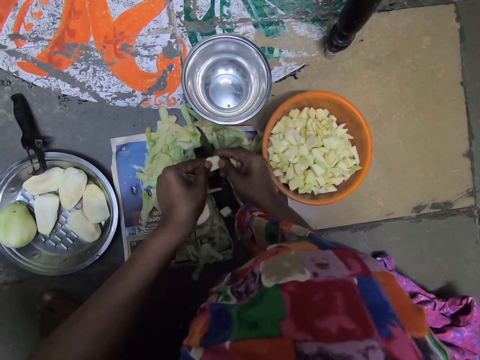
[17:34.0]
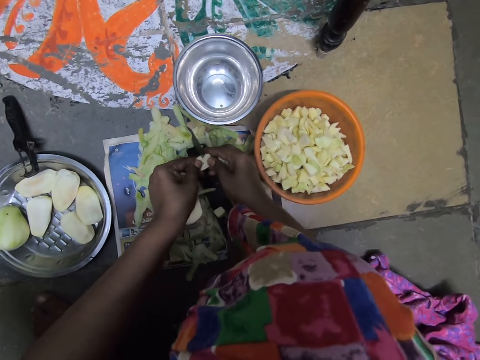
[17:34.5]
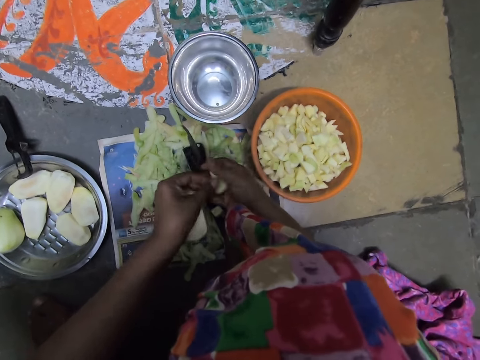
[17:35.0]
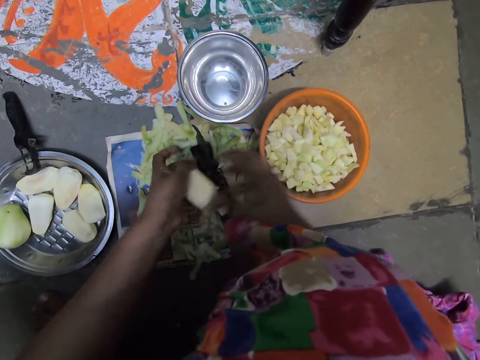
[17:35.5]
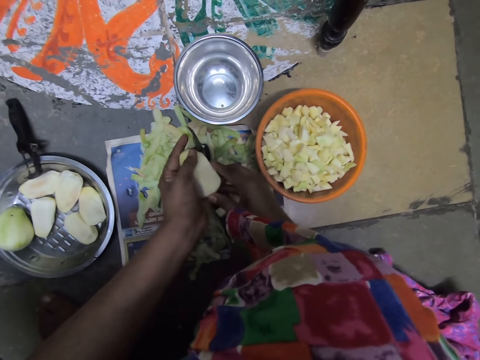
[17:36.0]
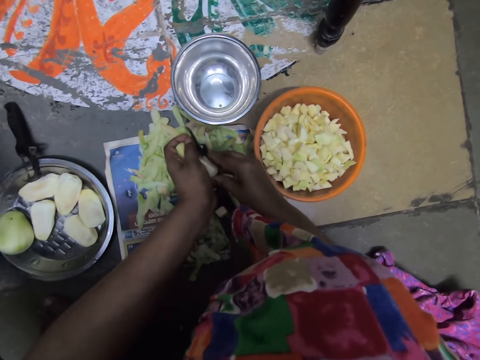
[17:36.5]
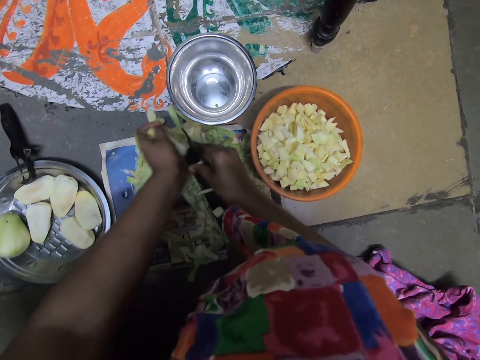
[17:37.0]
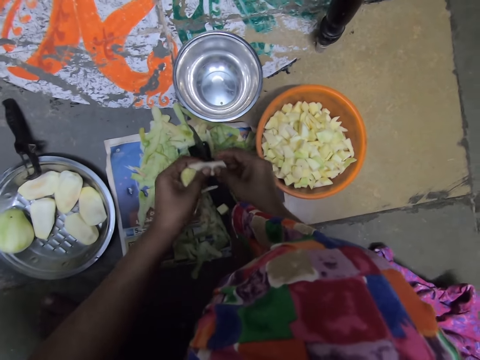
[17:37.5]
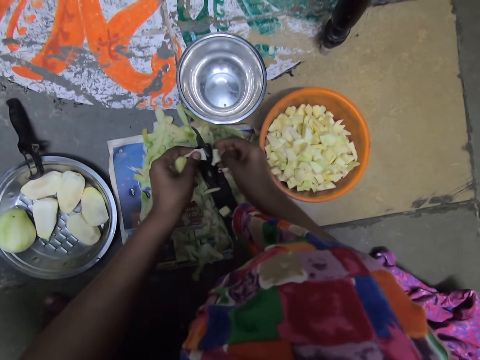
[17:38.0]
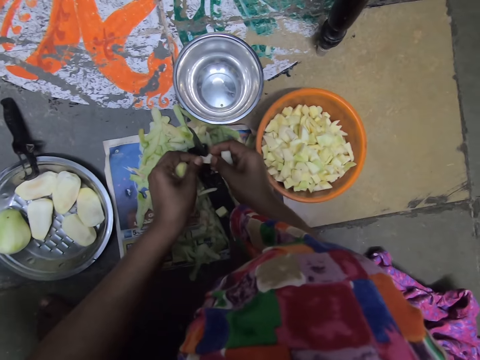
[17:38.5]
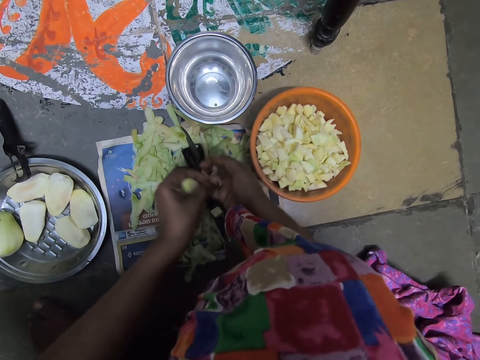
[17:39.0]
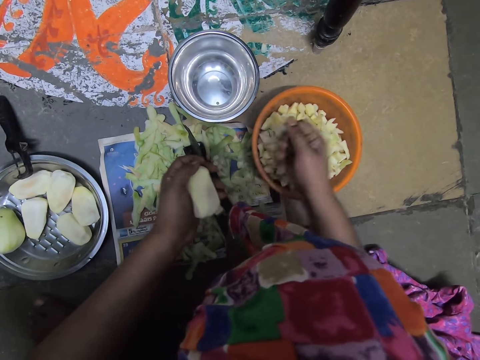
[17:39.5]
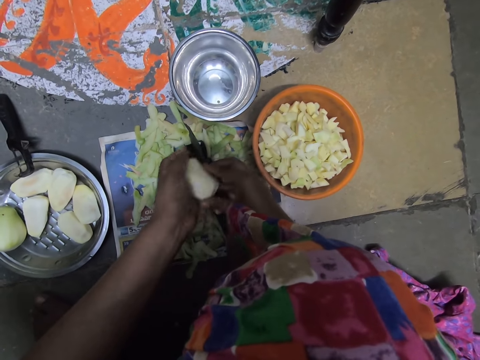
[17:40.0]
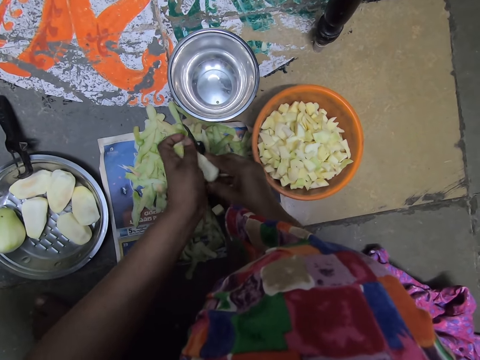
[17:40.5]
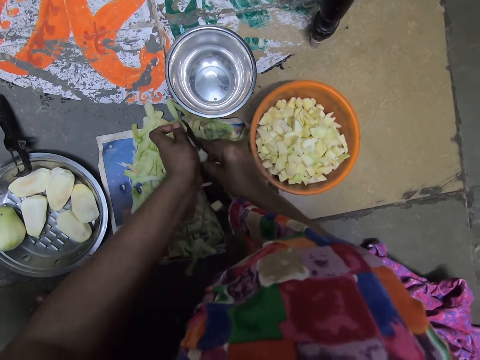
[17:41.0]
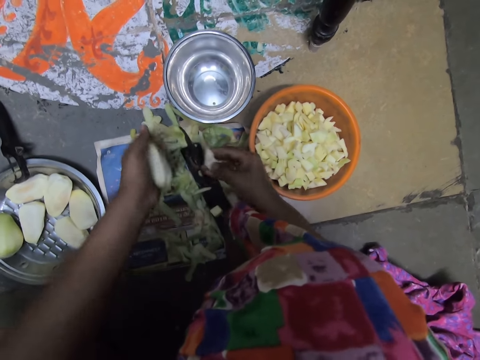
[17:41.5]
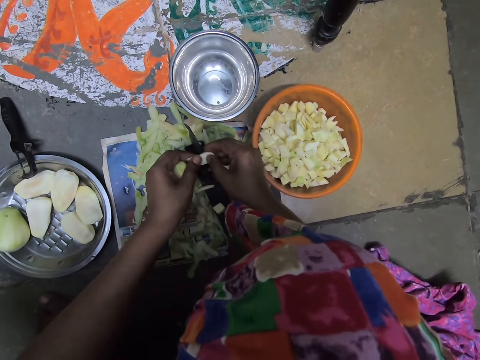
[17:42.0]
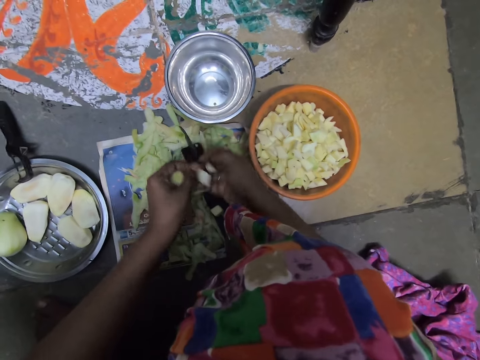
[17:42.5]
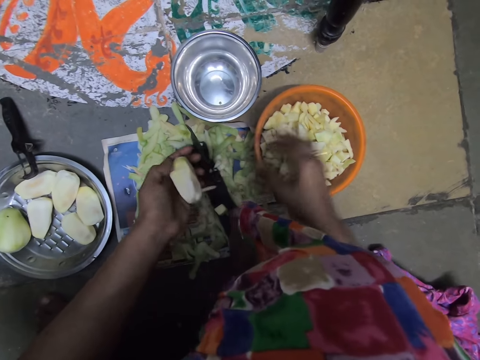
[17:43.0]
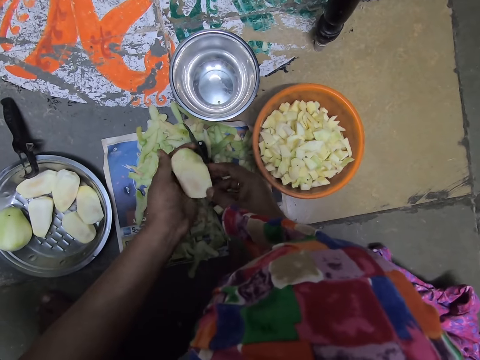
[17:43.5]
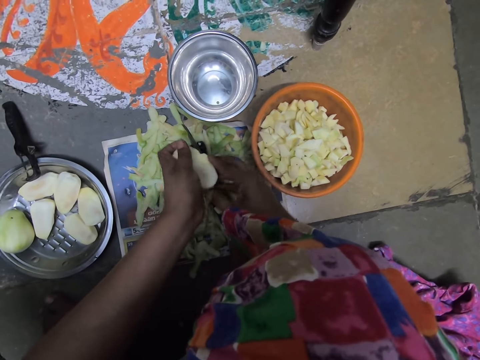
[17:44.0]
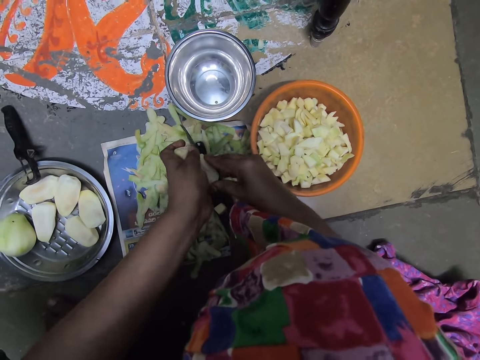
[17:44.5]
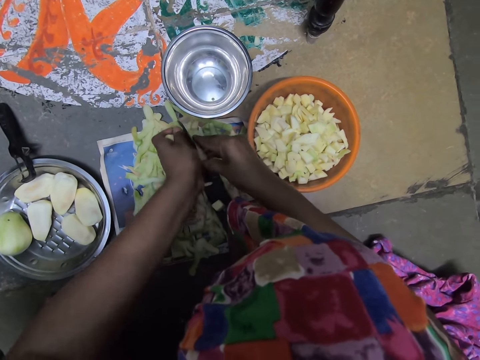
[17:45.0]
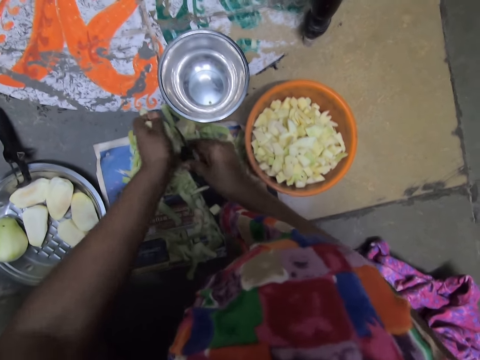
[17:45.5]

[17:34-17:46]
The camera wearer passes a potato chunk from her left hand to her right hand. She drops the potato chunks in her right hand in the plastic bowl on the ground. She holds the potato in her left hand with both hands. She cuts the potato in her hands with the boti knife on the ground. She holds the potato chunk in her right hand with both hands. She cuts the potato chunk in her hands with the boti knife on the ground. She passes the potato chunk from her left hand to her right hand. She drops the potato chunks in her right hand in the plastic bowl on the ground. She holds the potato in her left hand with both hands. She cuts the potato in her hands with the boti knife on the ground. She holds the potato chunk in her right hand with both hands. She cuts the potato chunk in her hands with the boti knife on the ground. She passes the potato chunk from her left hand to her right hand. She drops the potato chunks in her right hand in the plastic bowl on the ground. She holds the potato in her left hand with both hands. She cuts the potato in her hands with the boti knife on the ground.

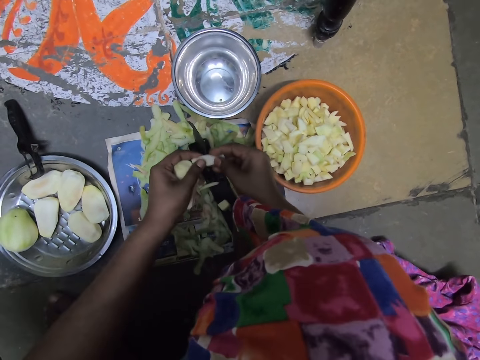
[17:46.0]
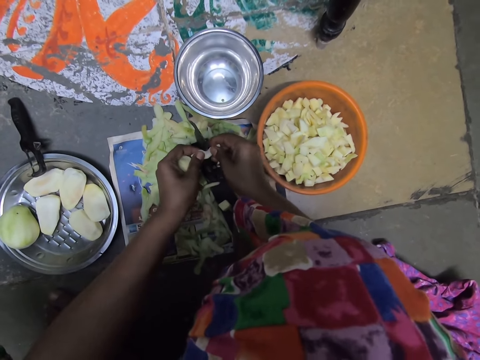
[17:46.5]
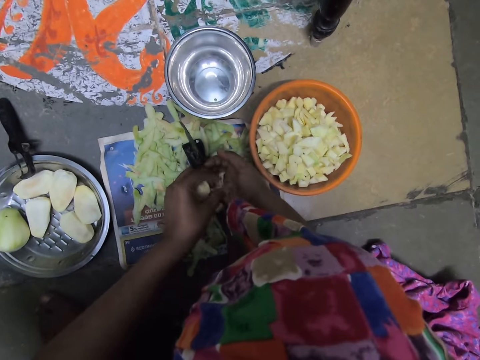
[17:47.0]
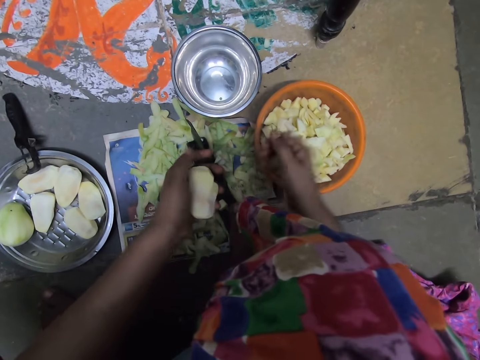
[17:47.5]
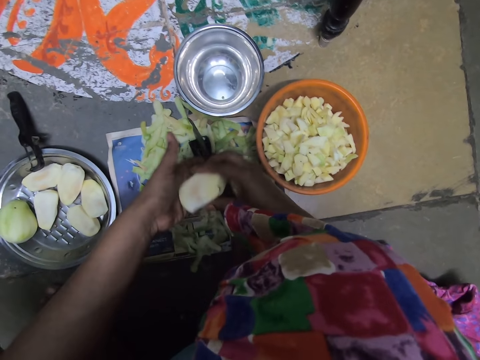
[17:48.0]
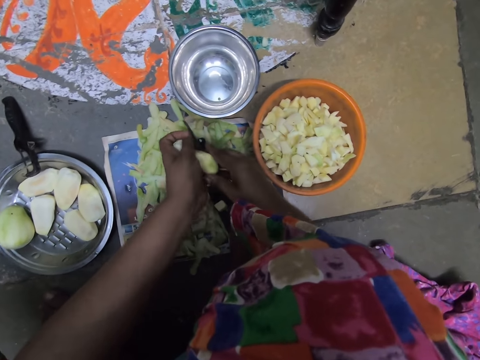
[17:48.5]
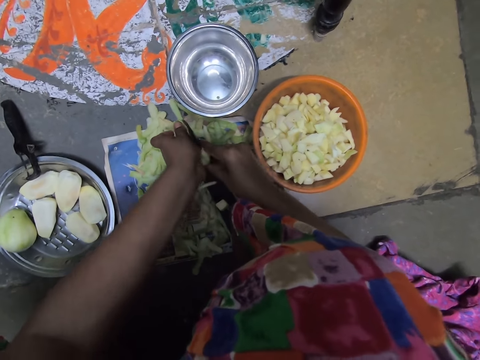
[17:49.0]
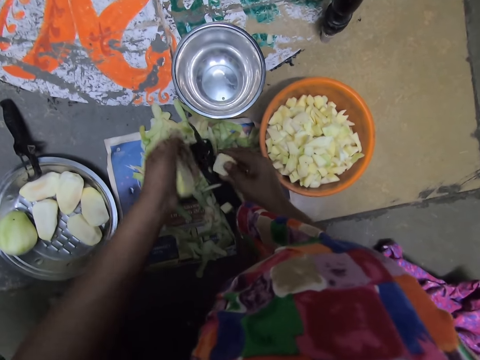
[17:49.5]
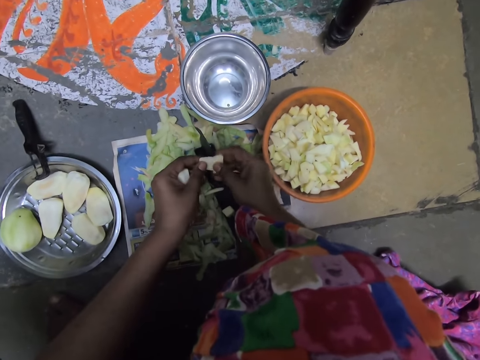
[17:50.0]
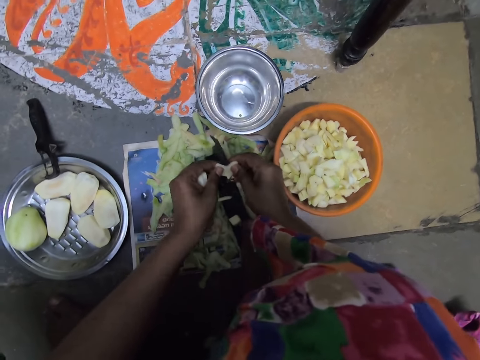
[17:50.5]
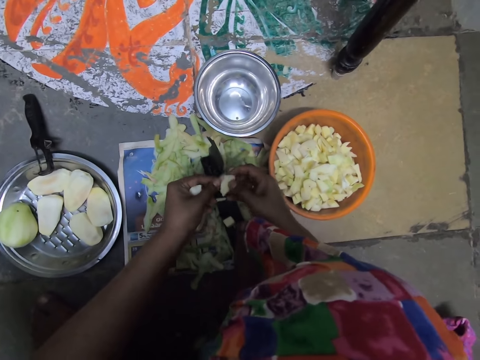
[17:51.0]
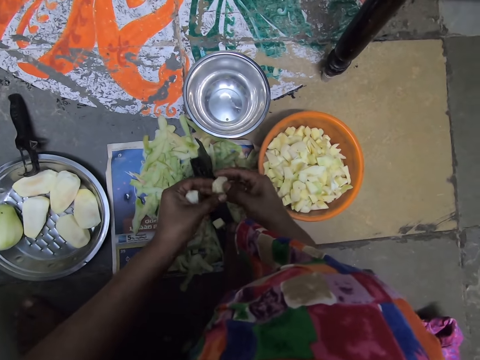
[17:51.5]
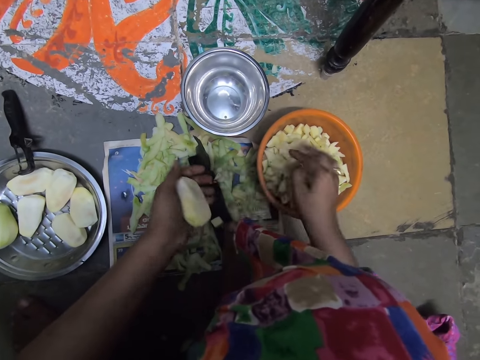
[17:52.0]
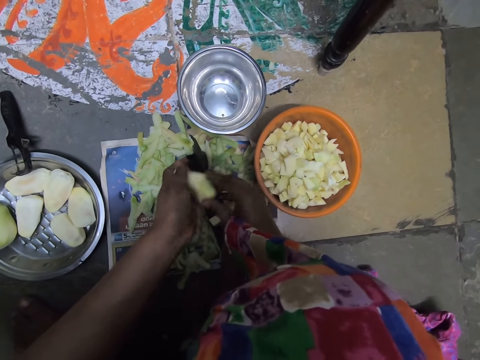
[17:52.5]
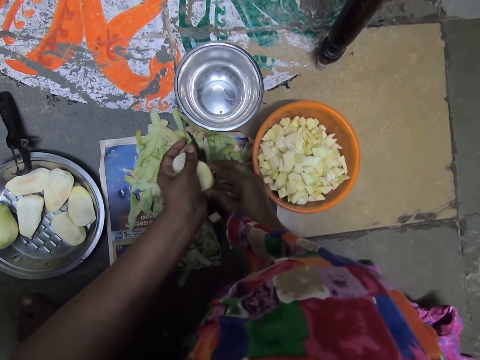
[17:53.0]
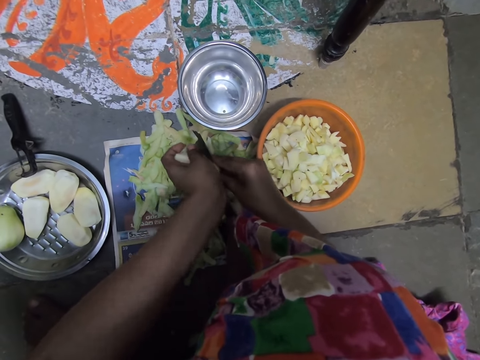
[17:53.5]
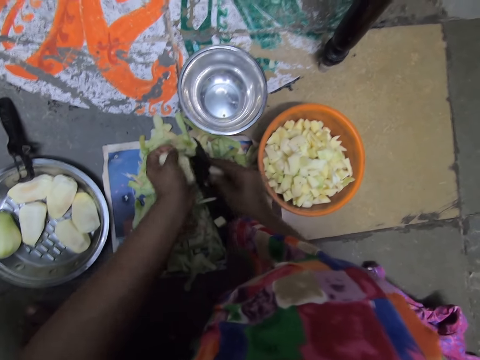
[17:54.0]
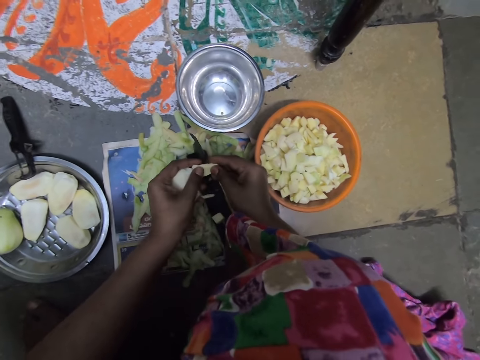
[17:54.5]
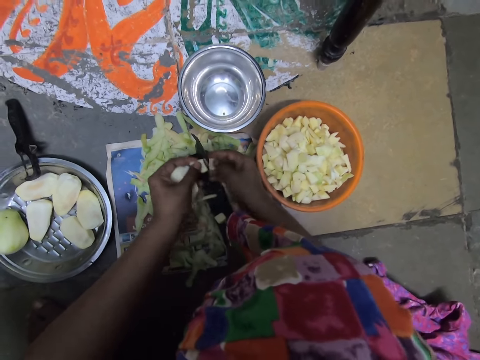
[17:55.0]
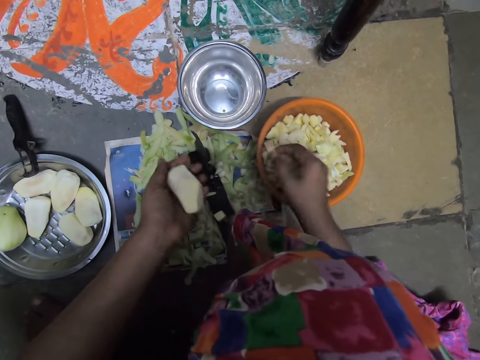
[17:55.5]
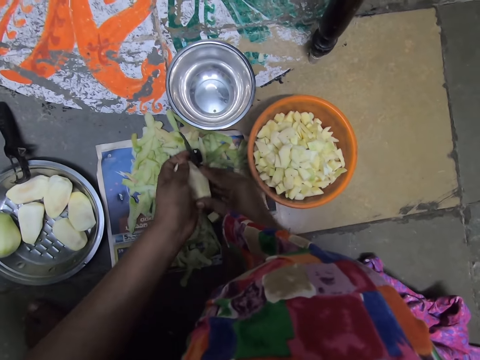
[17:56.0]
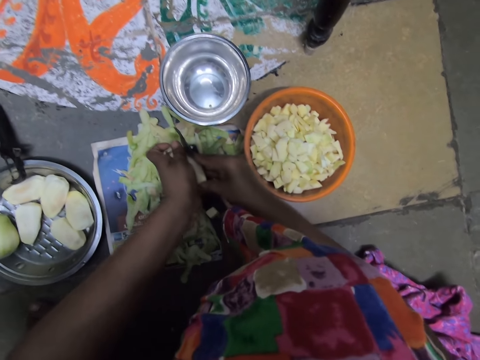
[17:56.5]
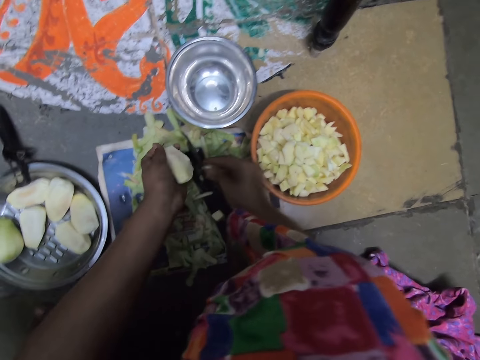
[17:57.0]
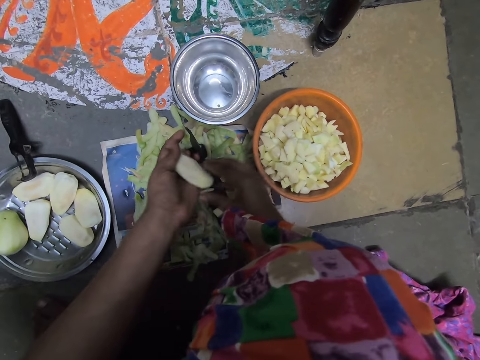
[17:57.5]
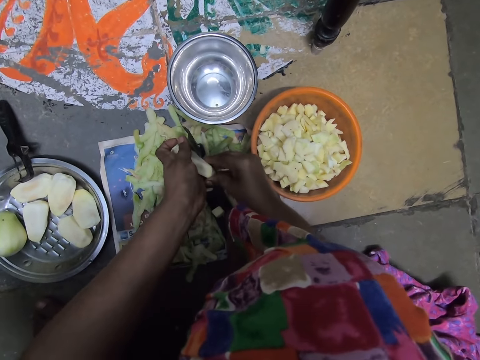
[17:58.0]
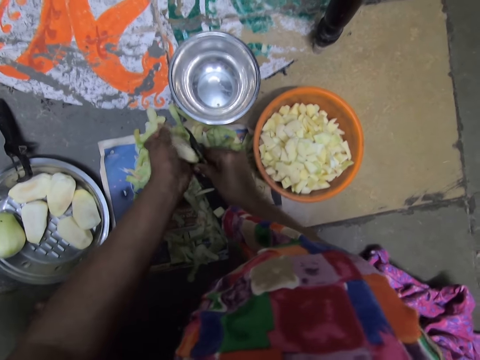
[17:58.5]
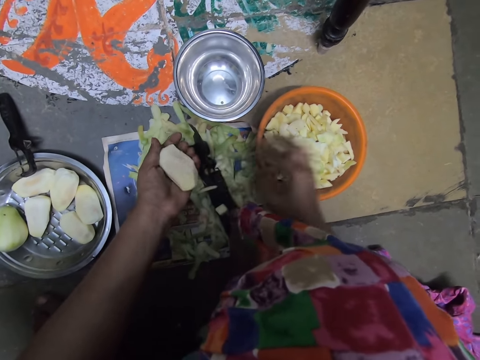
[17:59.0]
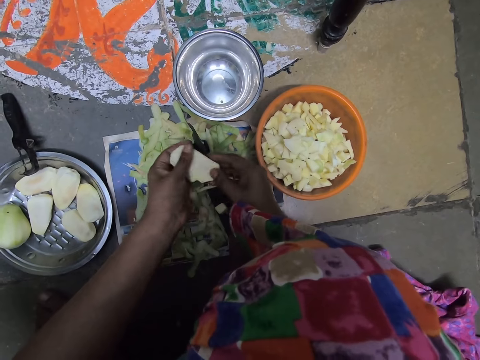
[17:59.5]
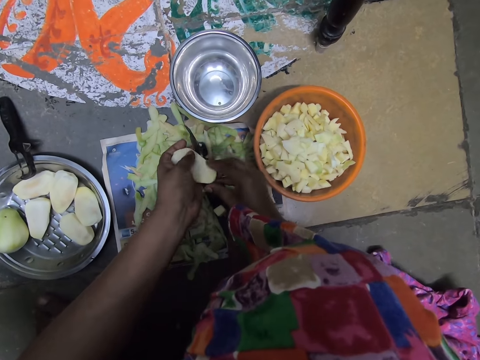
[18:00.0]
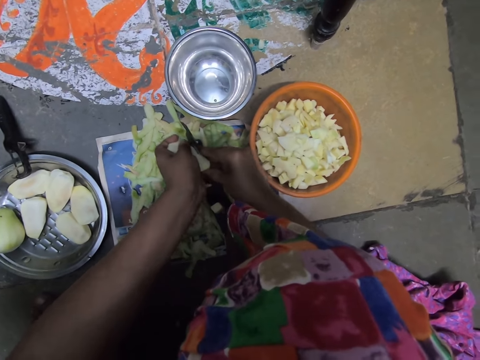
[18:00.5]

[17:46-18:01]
The camera wearer holds a potato chunk in her right hand with both hands. She cuts the potato chunk in her hands with the boti knife on the ground. She passes the potato chunk from her left hand to her right hand. She drops the potato chunks in her right hand in the bowl on the ground. She holds the potato in her left hand with both hands. She cuts the potato in her hands with the boti knife on the ground. She holds the potato chunk in her right hand with both hands. She cuts the potato chunk in her hands with the boti knife on the ground. She passes the potato chunk from her left hand to her right hand. She drops the potato chunks in her right hand in the plastic bowl on the ground. She holds the potato in her left hand with both hands. She cuts the potato in her hands with the boti knife on the ground. She holds the potato chunk in her right hand with both hands. She cuts the potato chunk in her hands with the boti knife on the ground. She passes the potato chunk from her left hand to her right hand. She drops the potato chunks in her right hand in the plastic bowl on the ground. She holds the potato in her left hand with both hands. She cuts the potato in her hands with the boti knife on the ground. She drops the potato chunk in her right hand in the plastic bowl on the ground. She holds the potato in her left hand with both hands. She cuts the potato in her hands with the boti knife on the ground. She drops the potato chunk in her right hand in the plastic bowl on the ground. She holds the potato in her left hand with both hands. She cuts the potato in her hands with the boti knife on the ground.
